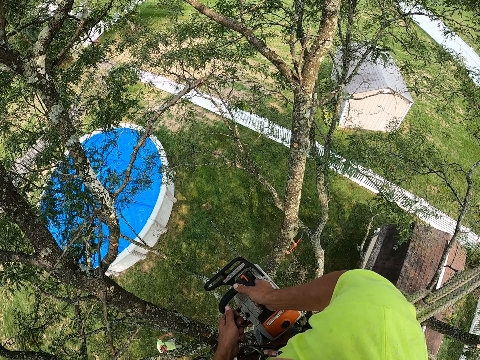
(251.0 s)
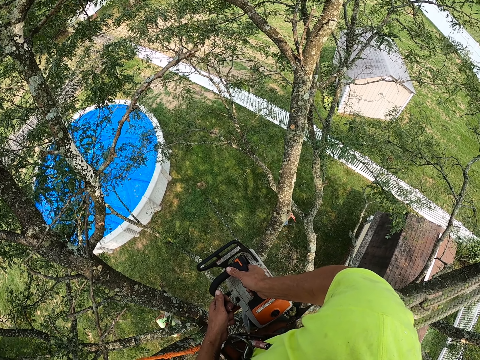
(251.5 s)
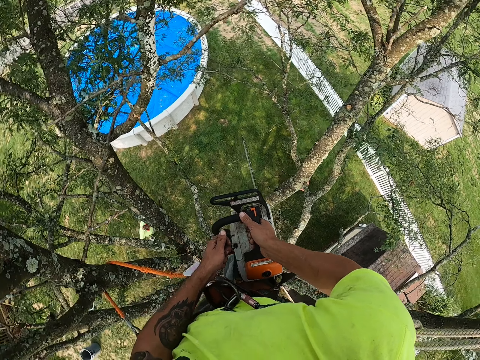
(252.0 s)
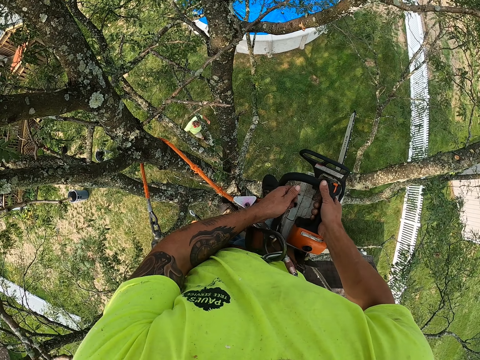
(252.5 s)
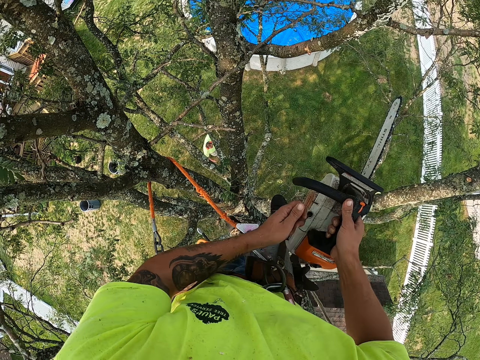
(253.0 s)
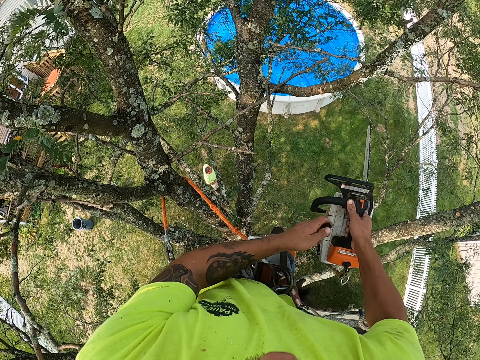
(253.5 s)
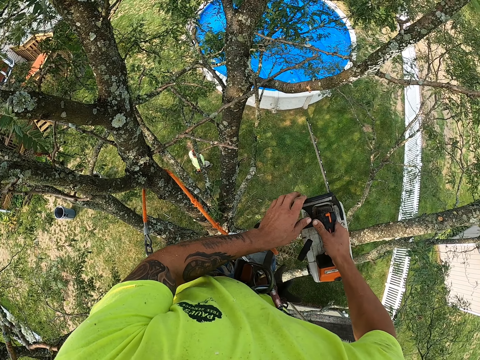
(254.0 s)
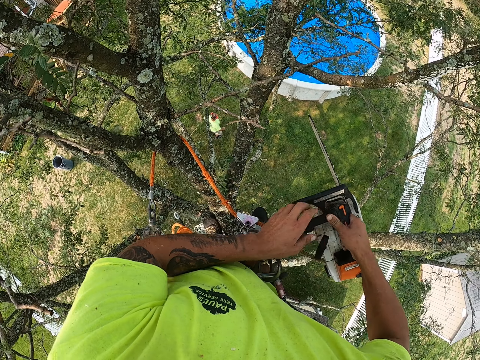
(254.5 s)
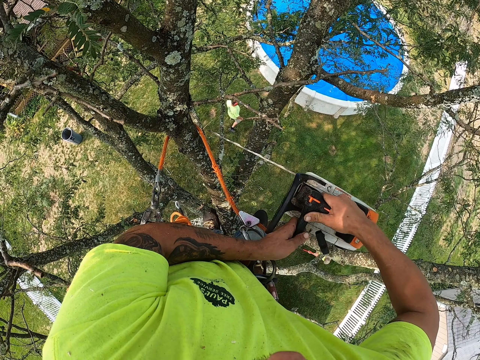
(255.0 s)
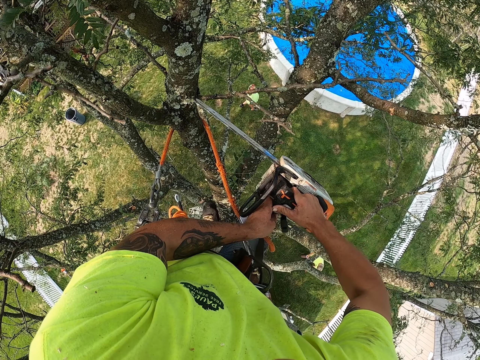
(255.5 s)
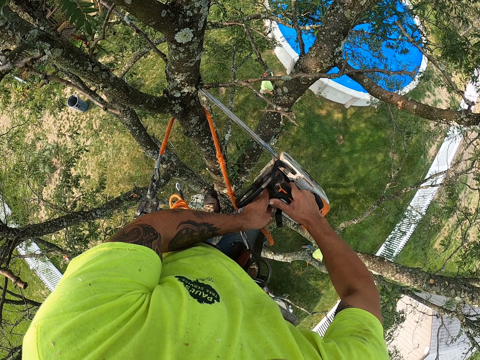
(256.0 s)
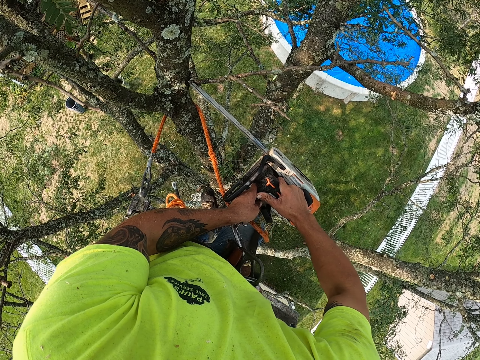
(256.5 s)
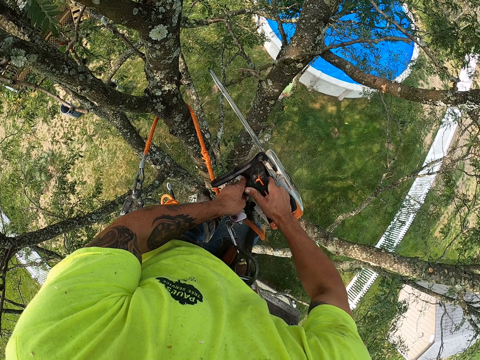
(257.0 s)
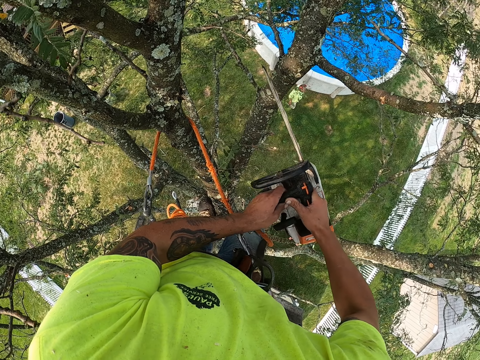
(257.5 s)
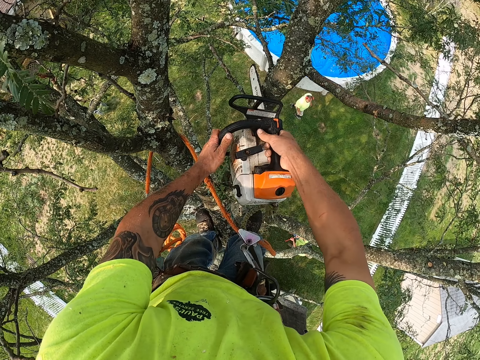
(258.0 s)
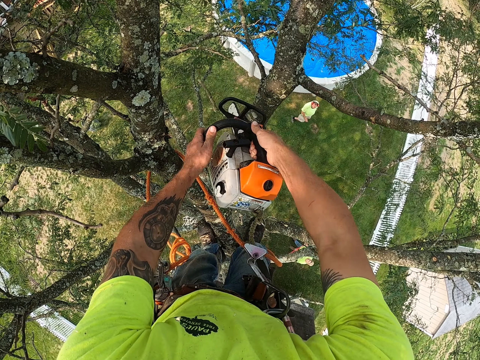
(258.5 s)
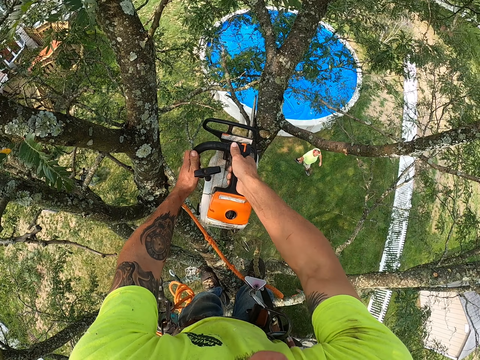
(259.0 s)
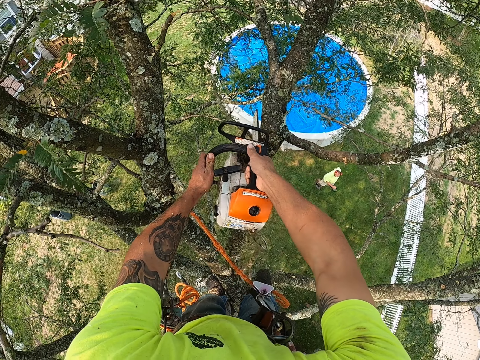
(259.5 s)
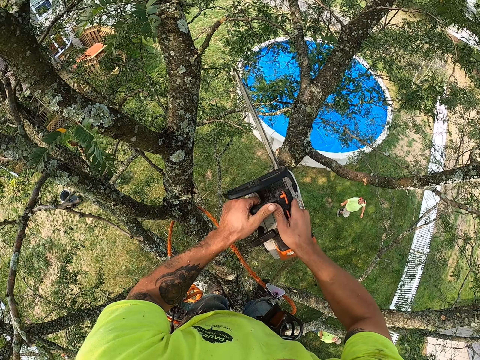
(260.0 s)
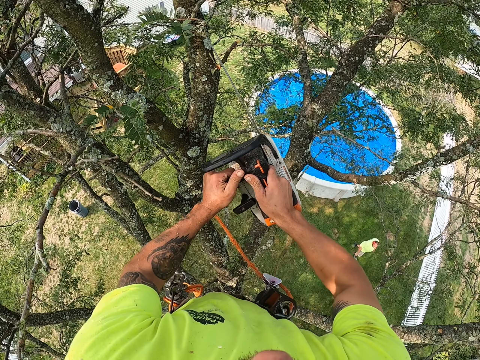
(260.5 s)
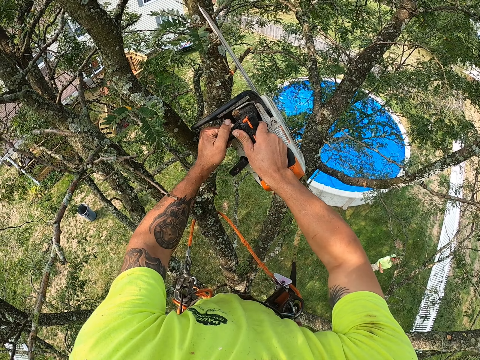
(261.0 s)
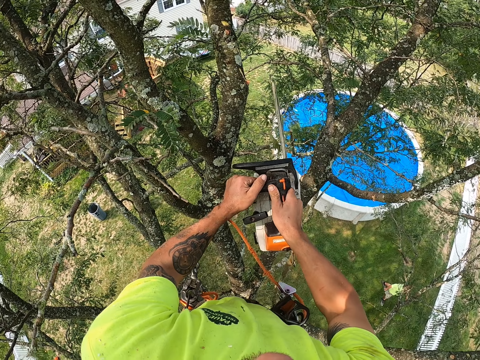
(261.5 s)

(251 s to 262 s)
The camera wearer looks down. He turns on the chainsaw with his left hand. He holds the chainsaw with both hands. He cuts tree branches on the tree with the chainsaw with both hands.

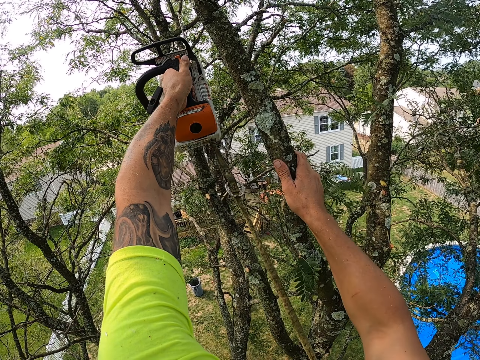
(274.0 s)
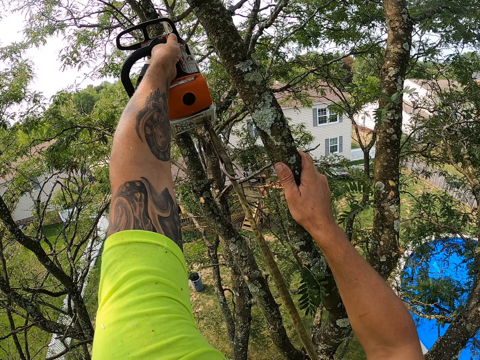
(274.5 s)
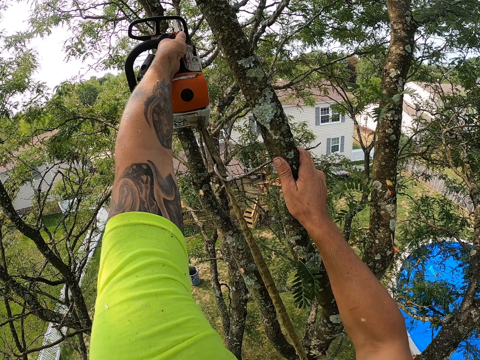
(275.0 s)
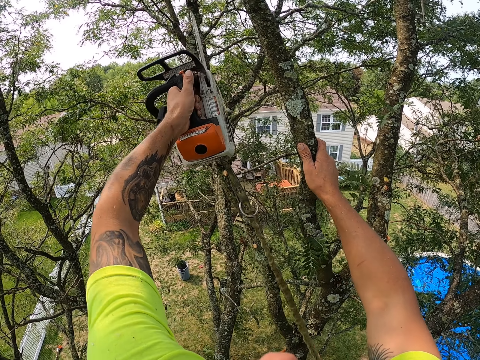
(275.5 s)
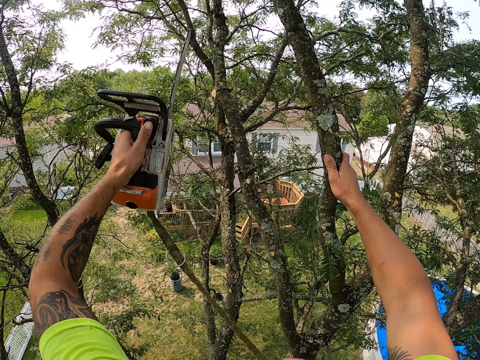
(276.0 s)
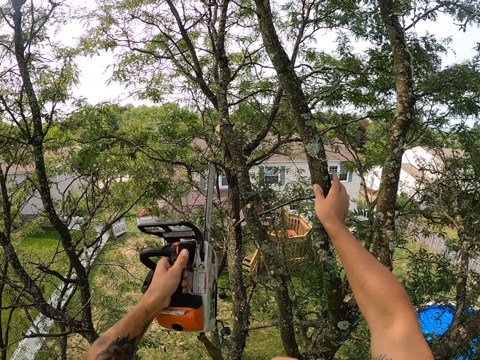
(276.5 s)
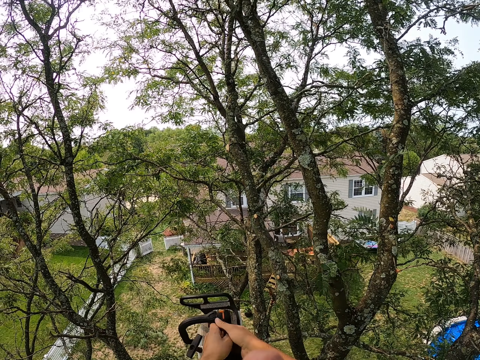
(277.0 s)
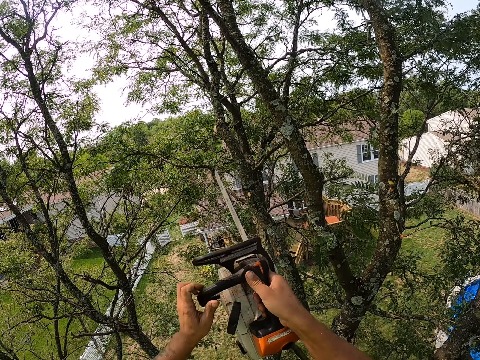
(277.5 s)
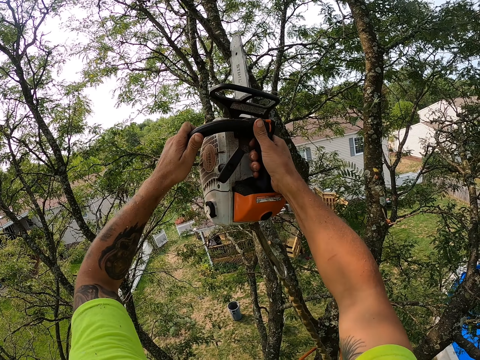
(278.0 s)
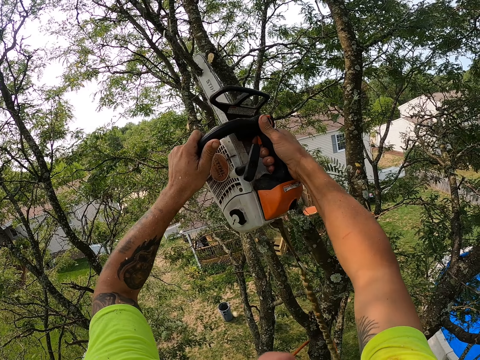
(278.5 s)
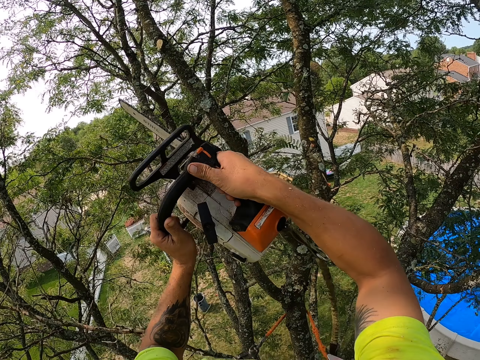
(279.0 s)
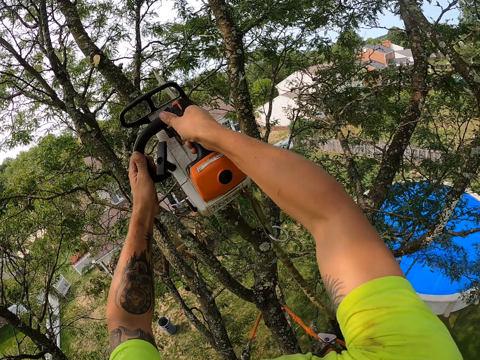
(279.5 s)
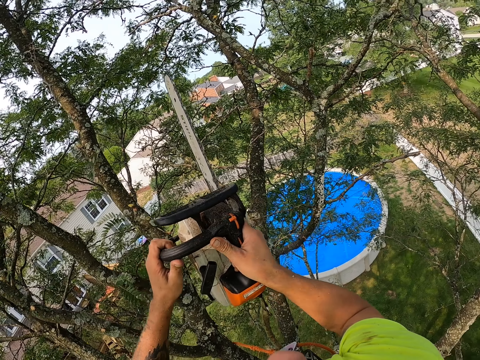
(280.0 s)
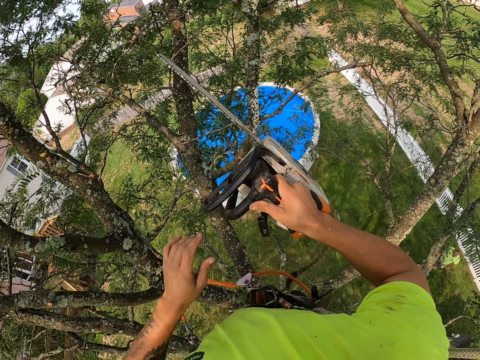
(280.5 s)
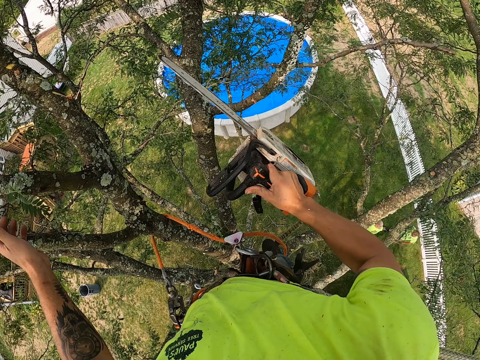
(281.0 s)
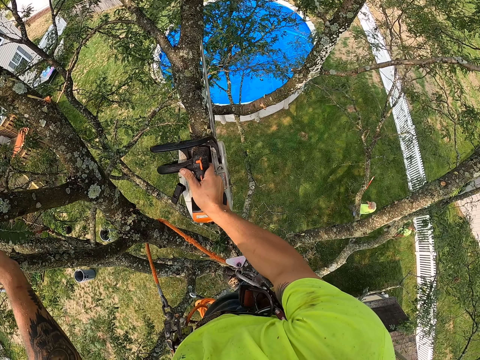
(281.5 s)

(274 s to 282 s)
The camera wearer holds a tree branch in the tree with his right hand. He holds the chainsaw with both hands. He cuts tree branches on the tree with the chainsaw with both hands. He holds the chainsaw in his right hand. He holds a tree branch in the tree with his left hand.

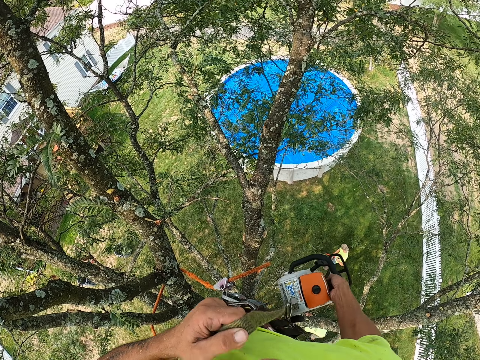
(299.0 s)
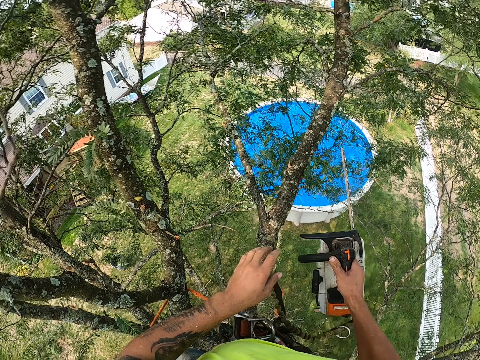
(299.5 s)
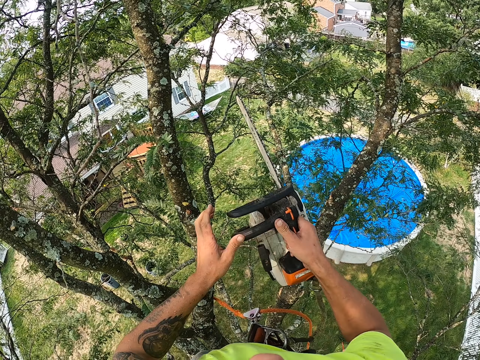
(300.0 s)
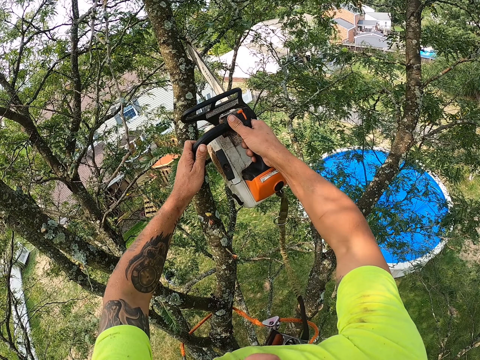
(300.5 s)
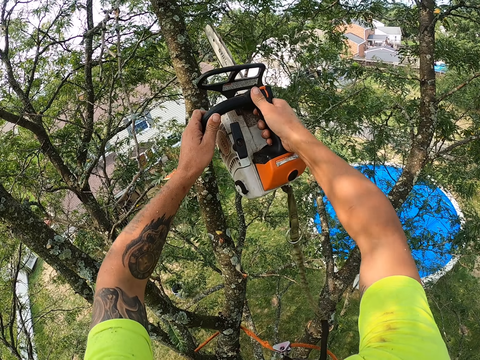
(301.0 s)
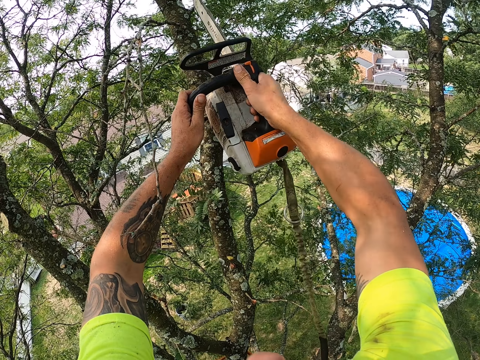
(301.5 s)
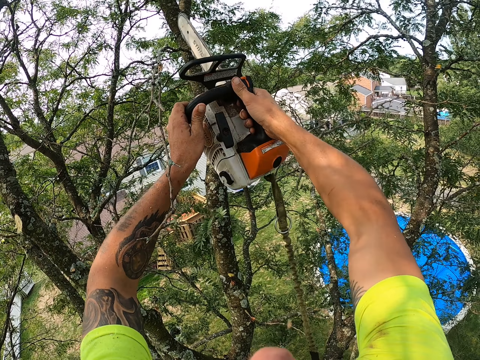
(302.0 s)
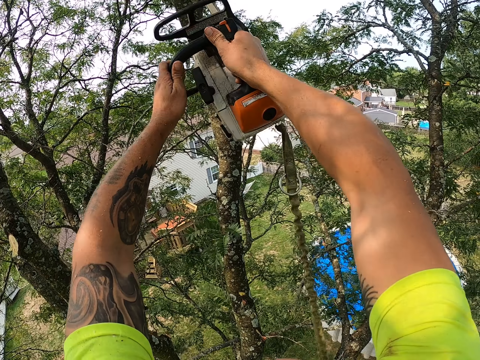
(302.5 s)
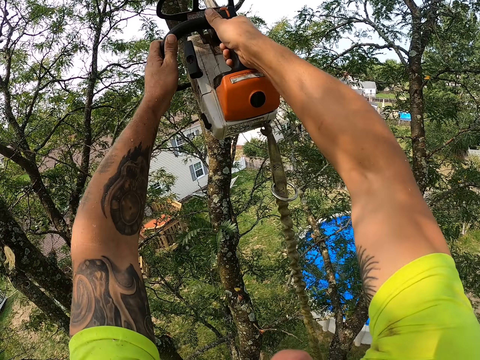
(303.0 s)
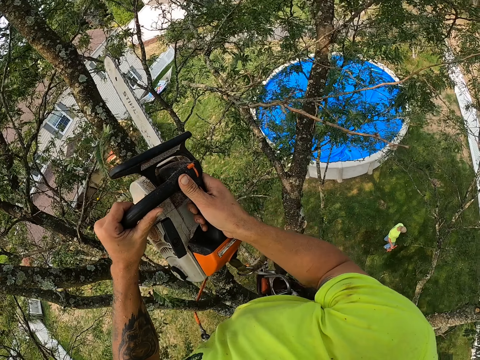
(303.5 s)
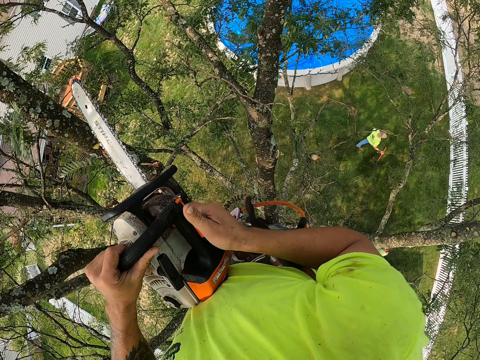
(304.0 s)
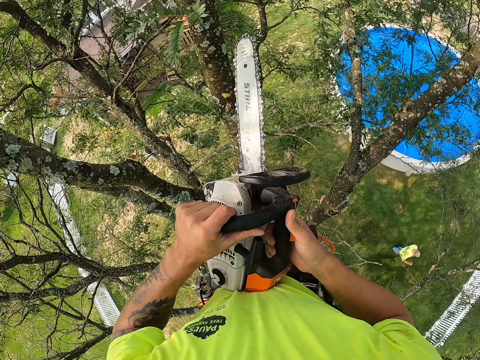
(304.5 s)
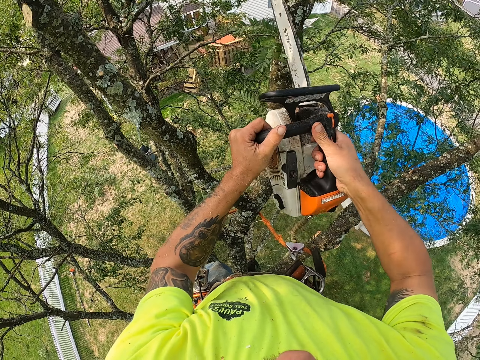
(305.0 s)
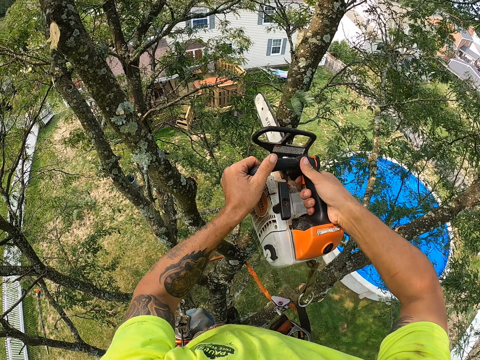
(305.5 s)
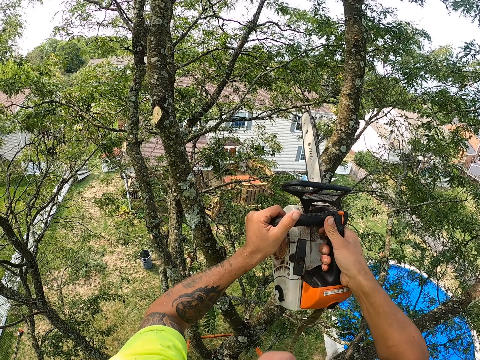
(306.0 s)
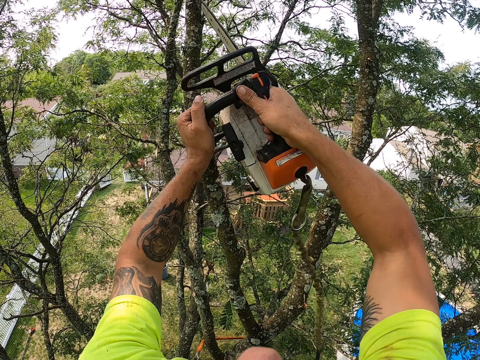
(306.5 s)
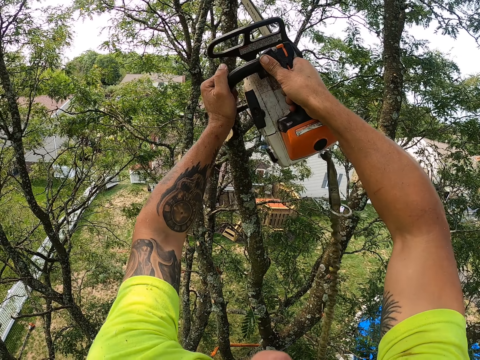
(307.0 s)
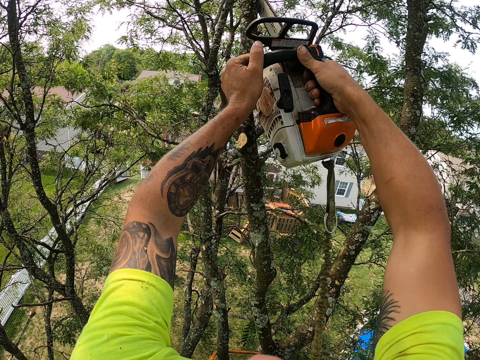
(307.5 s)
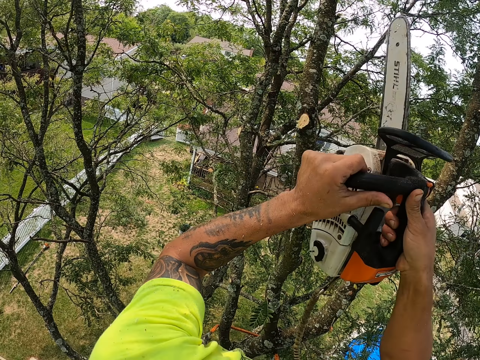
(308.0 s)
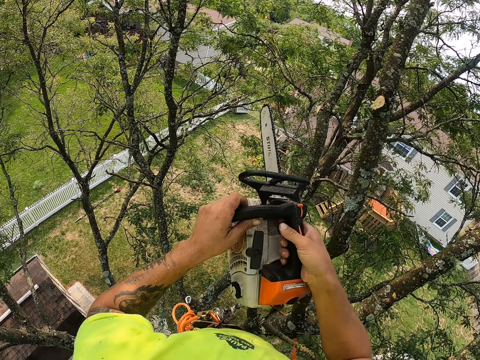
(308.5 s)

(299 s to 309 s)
The camera wearer holds the chain saw with his right hand. He holds the chain saw with both hands. He trims the tree branches with the chain saw in his hands.
